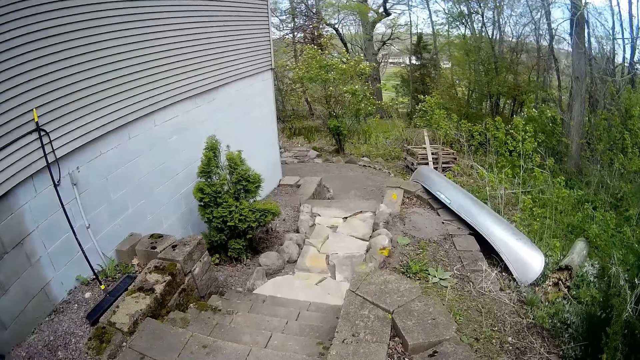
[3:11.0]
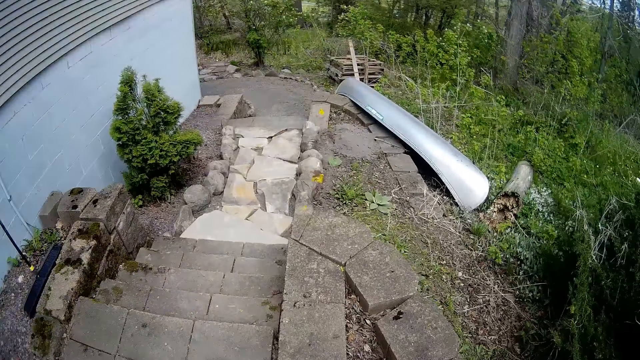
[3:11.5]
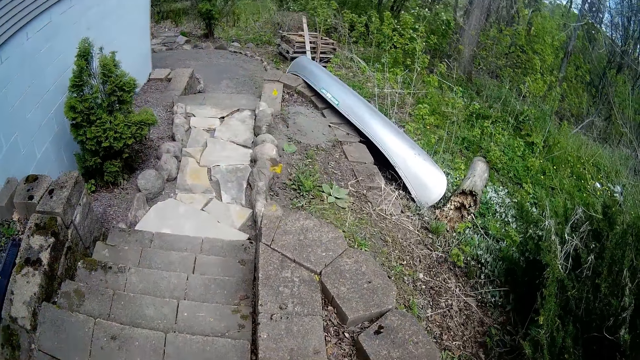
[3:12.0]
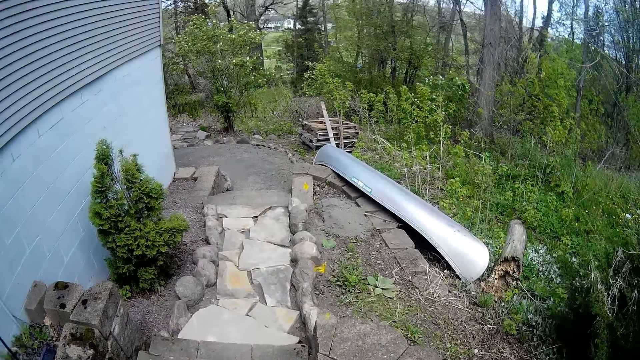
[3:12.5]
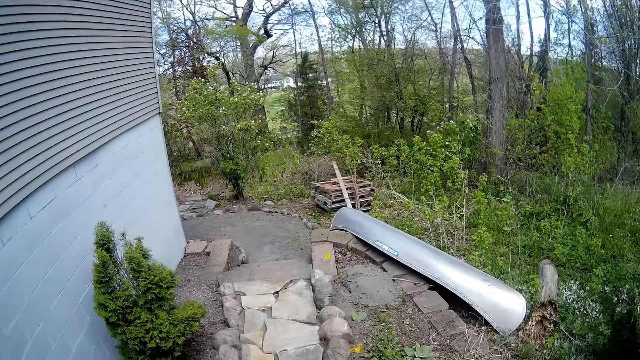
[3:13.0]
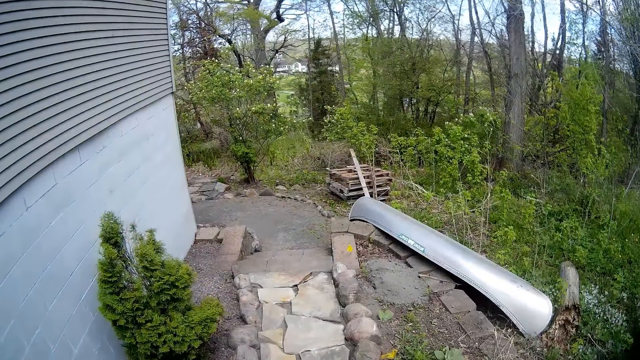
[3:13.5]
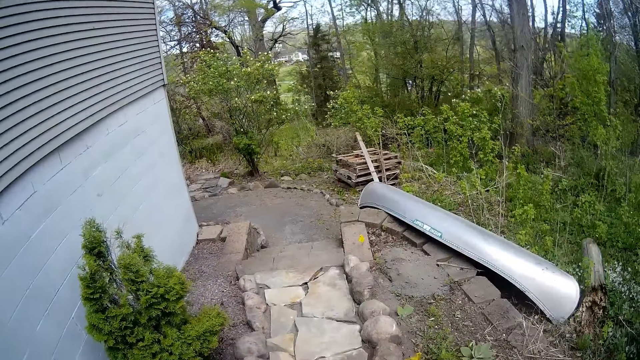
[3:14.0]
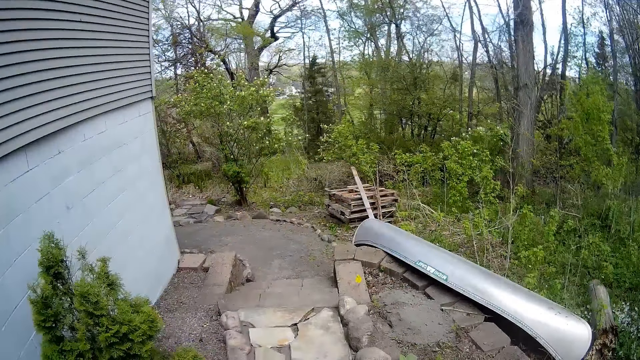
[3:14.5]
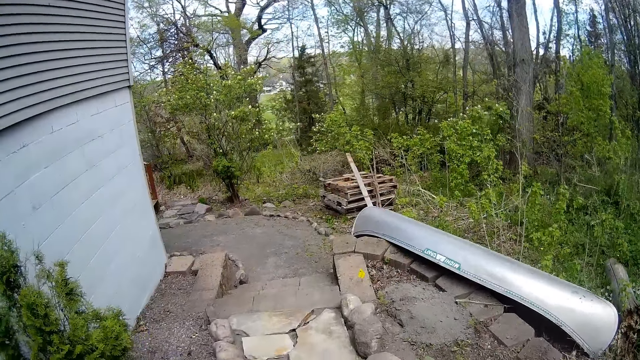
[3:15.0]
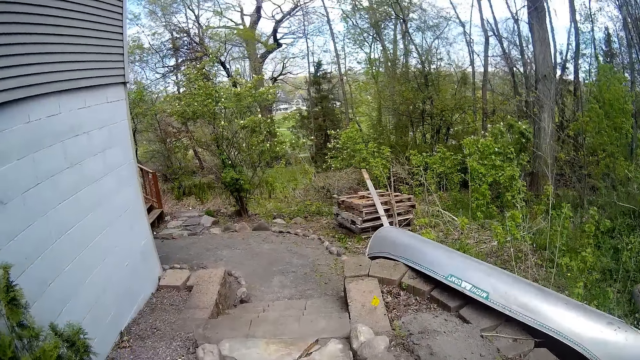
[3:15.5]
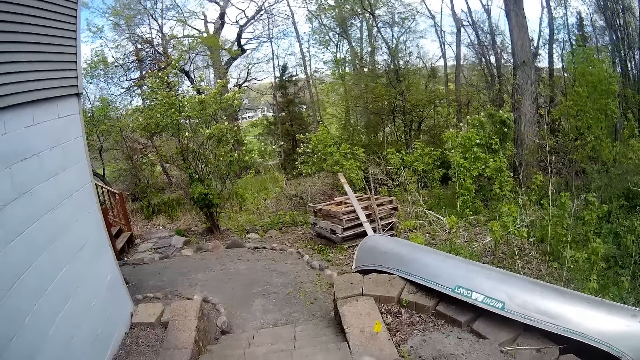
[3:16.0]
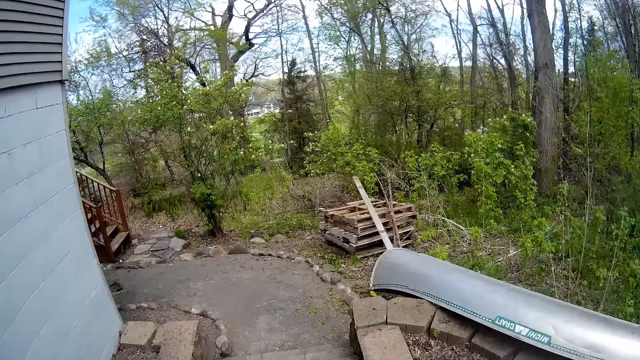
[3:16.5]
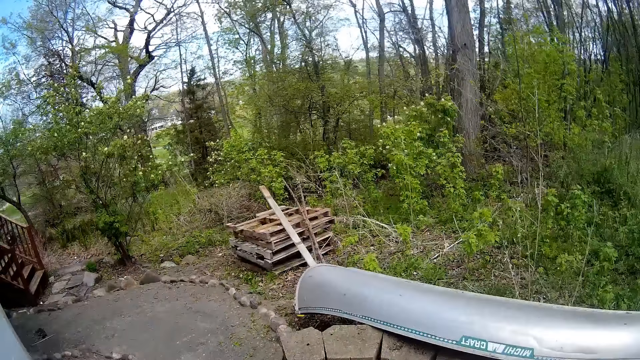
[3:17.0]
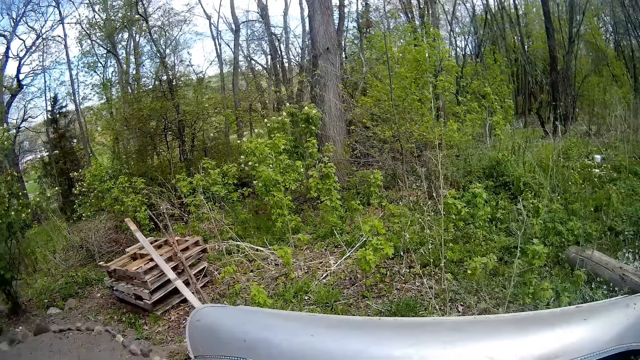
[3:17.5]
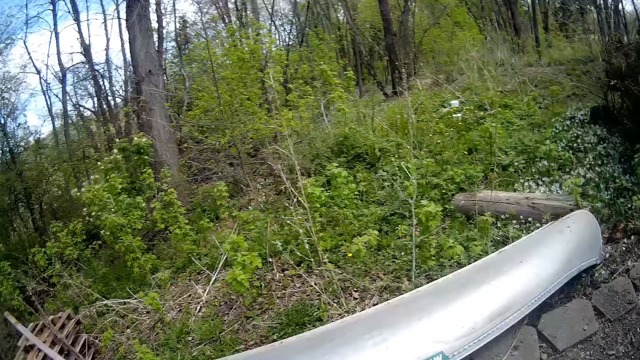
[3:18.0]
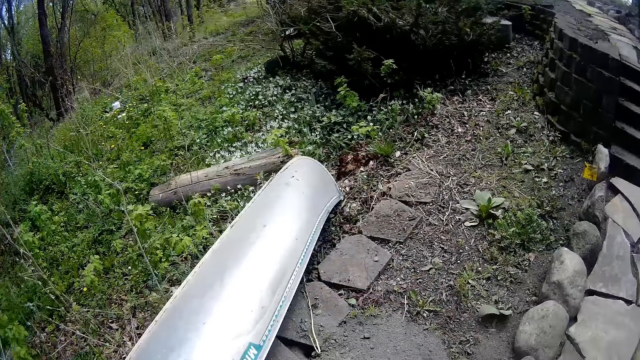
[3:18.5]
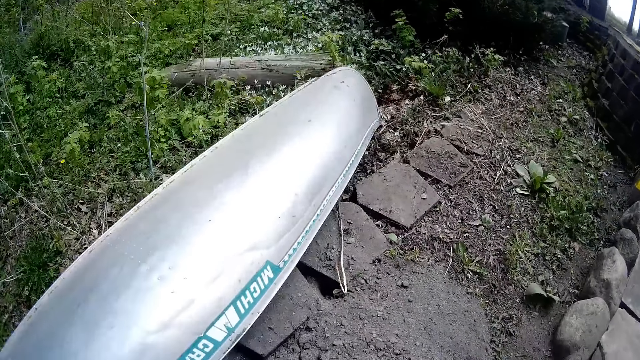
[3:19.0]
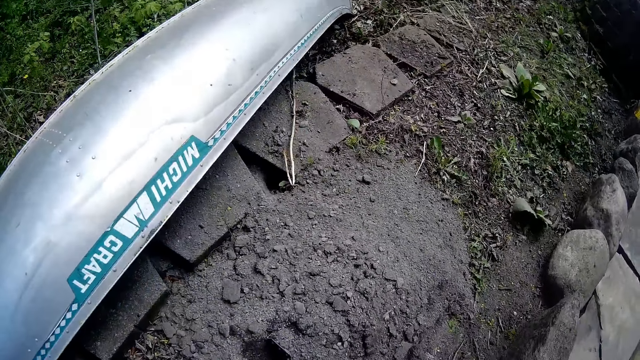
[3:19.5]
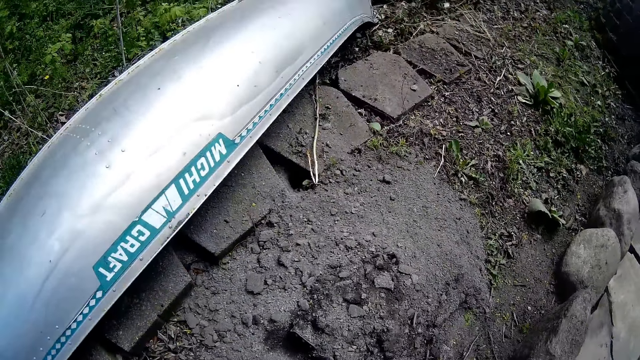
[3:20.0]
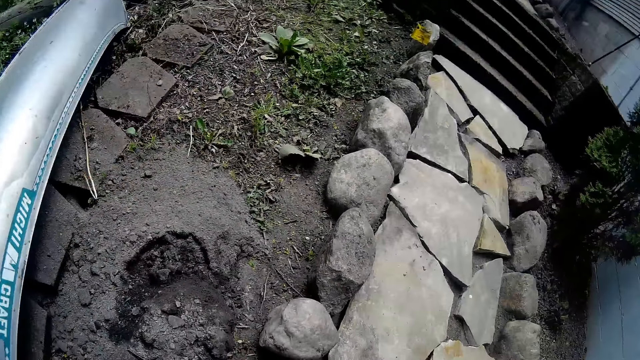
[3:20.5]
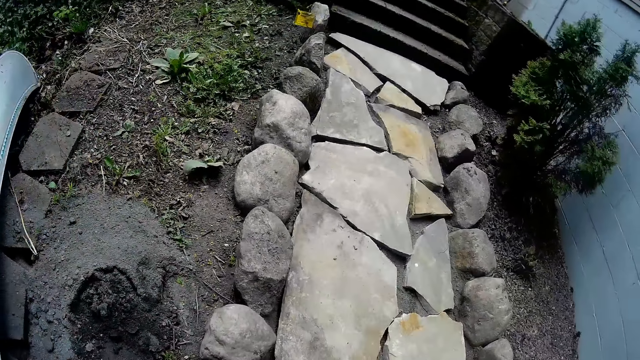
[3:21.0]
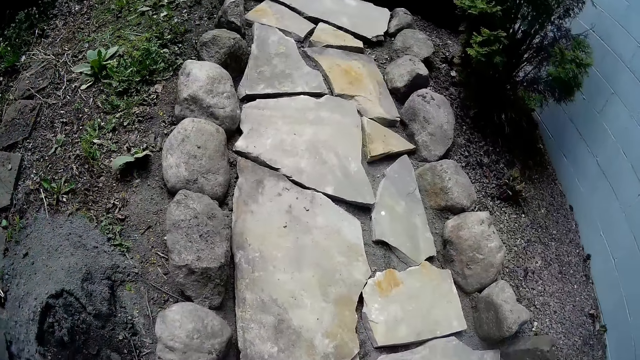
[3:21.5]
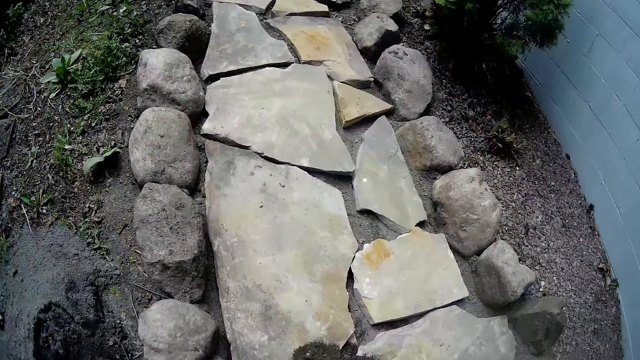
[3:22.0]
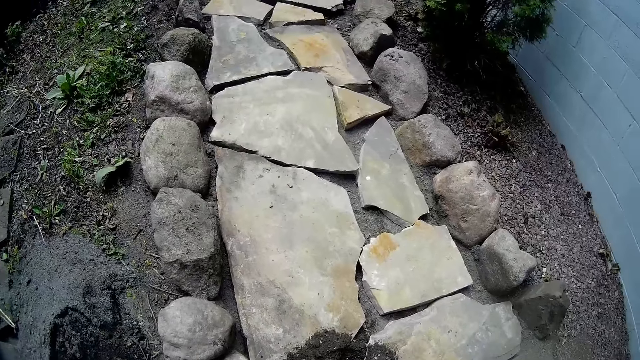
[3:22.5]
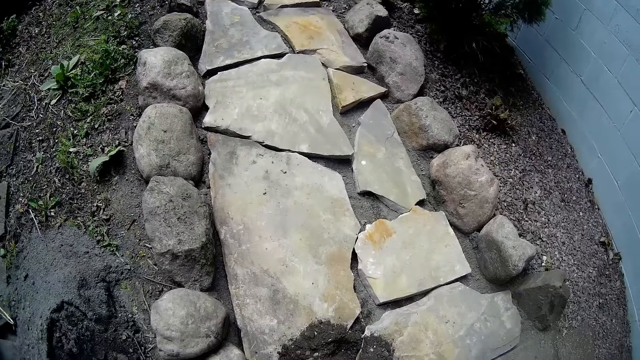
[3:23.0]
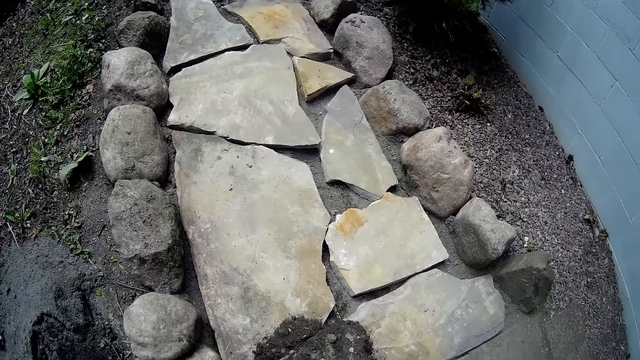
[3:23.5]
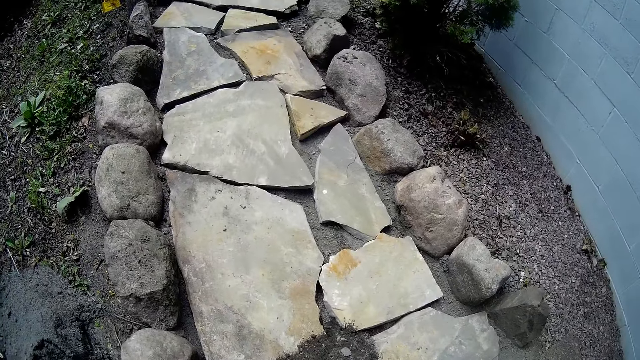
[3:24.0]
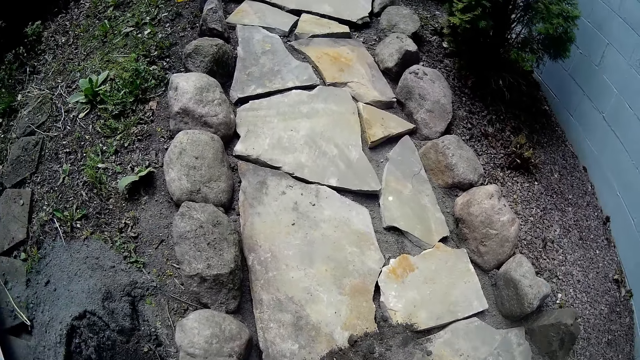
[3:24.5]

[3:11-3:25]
The camera wearer walks down the stairs. He digs the soil with a shovel in his right hand. He pours the soil along the path with the shovel in his right hand.

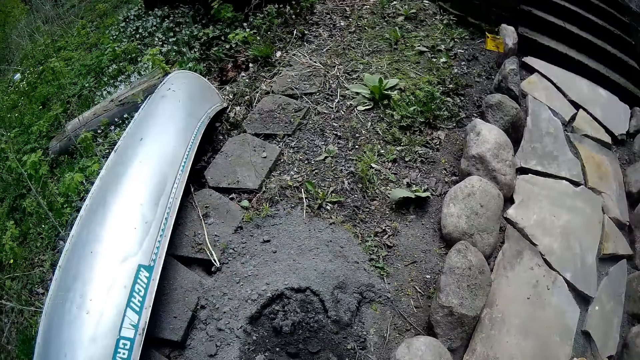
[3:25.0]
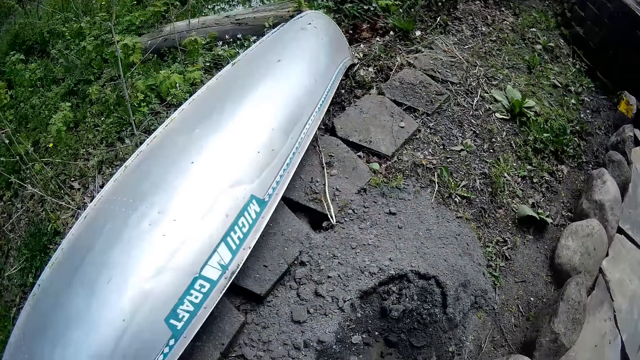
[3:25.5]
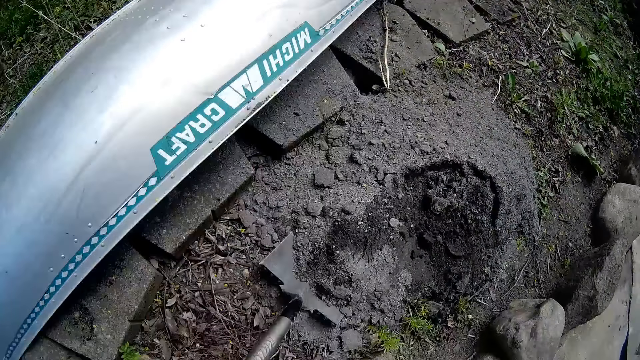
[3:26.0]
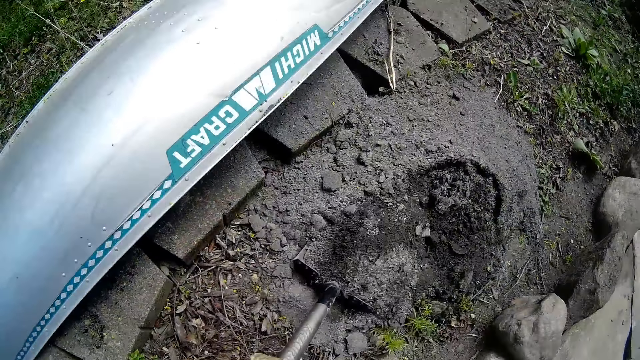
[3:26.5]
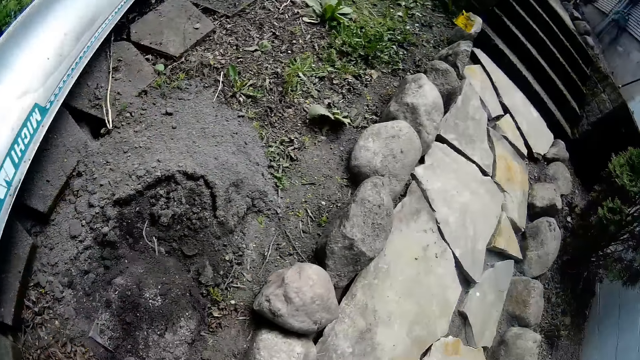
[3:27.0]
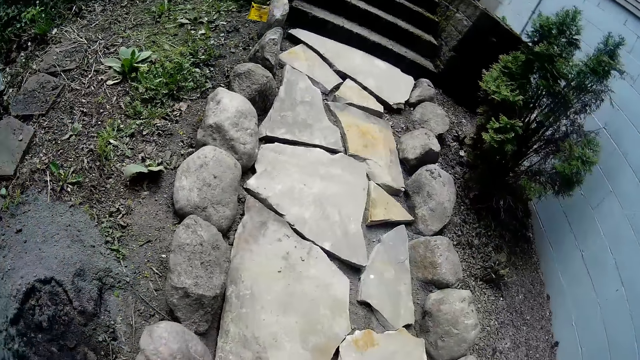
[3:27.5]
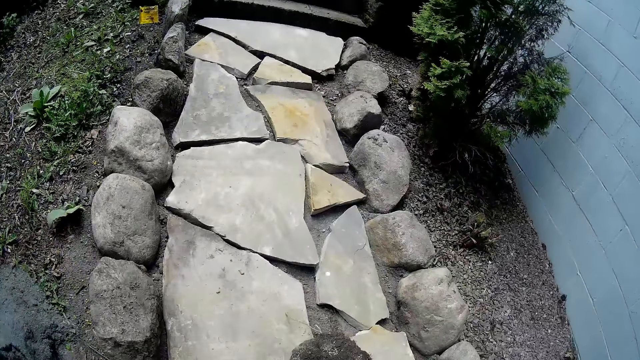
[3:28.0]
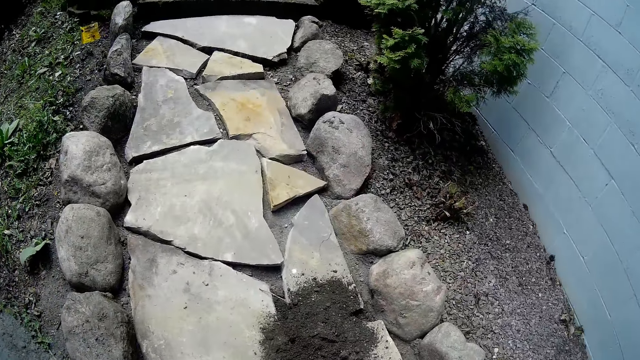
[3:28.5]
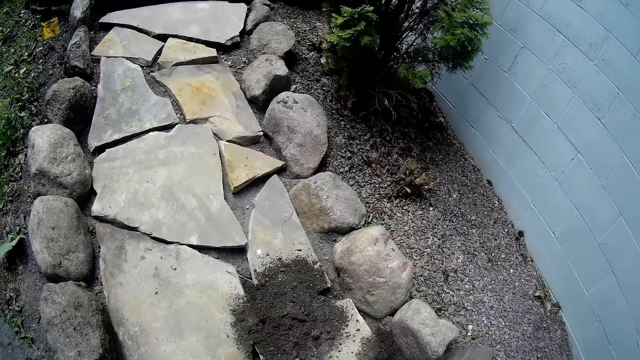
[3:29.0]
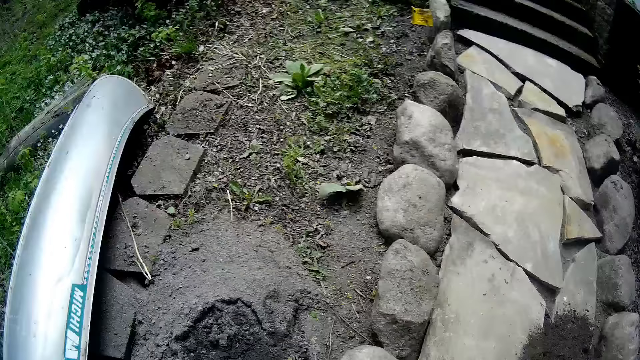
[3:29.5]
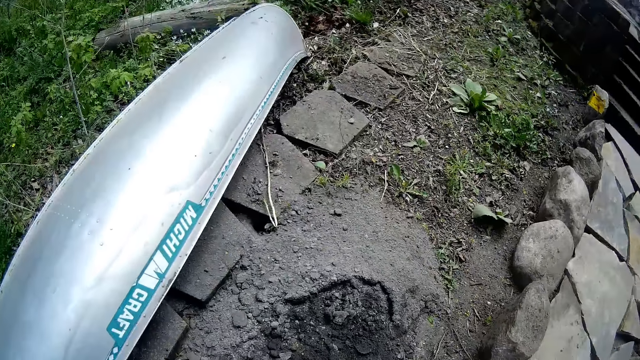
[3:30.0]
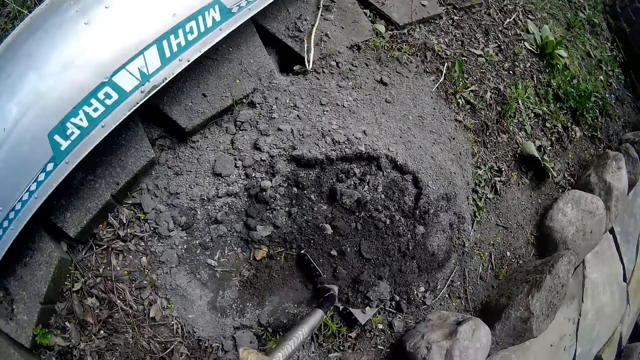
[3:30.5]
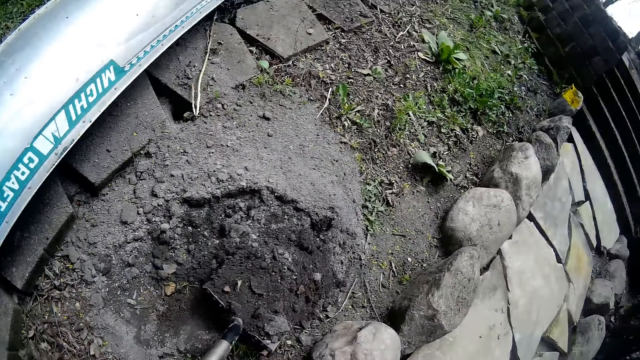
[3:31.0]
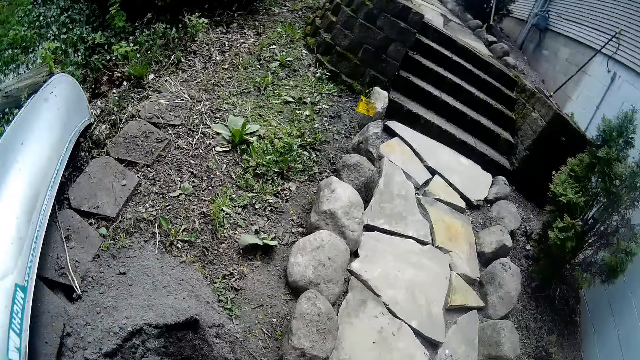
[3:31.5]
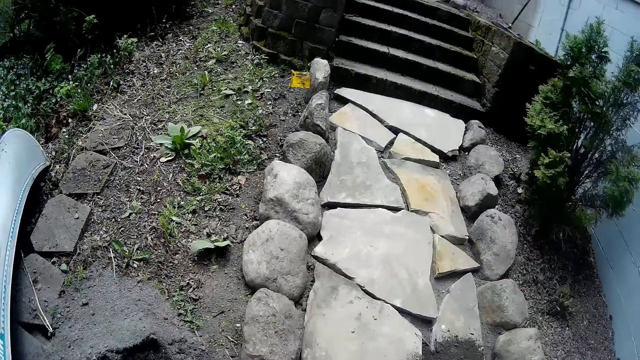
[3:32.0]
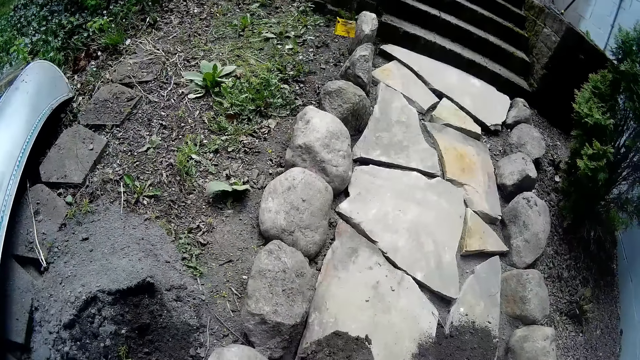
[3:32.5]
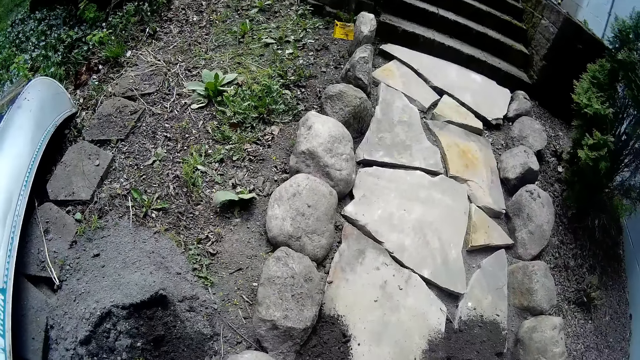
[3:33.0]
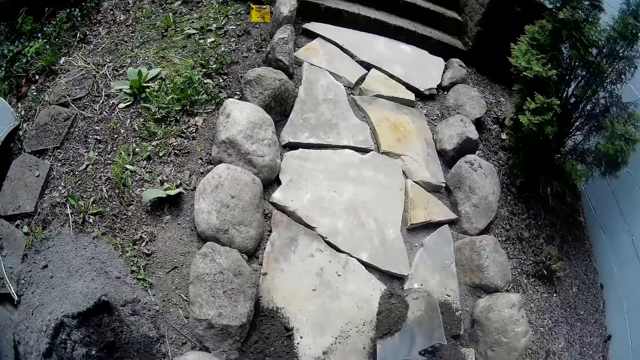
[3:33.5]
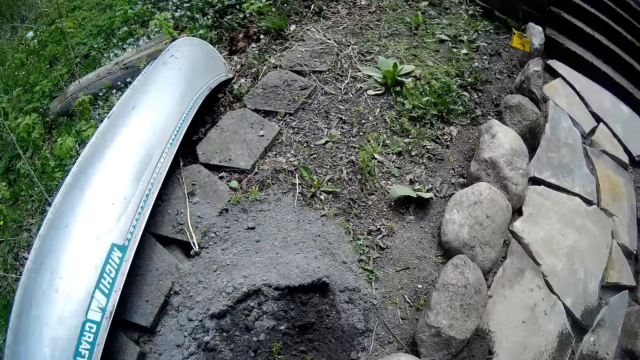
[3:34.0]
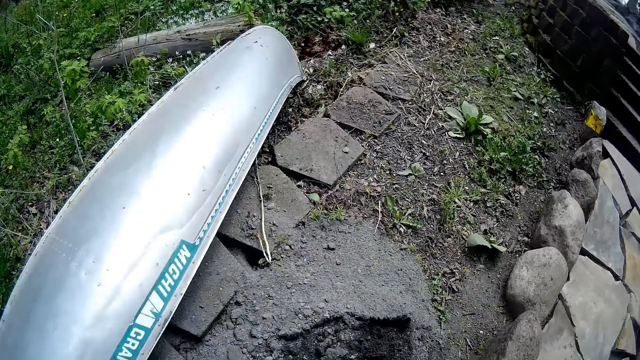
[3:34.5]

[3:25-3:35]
The camera wearer digs the soil with a shovel in his right hand. He pours the soil along the path with the shovel in his right hand. He digs the soil with the shovel in his right hand. He pours the soil along the path with the shovel in his right hand.
